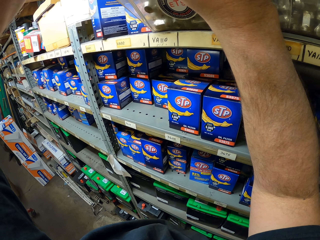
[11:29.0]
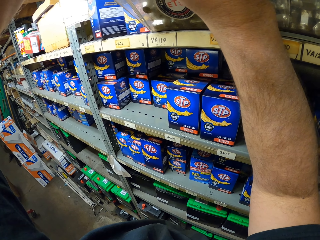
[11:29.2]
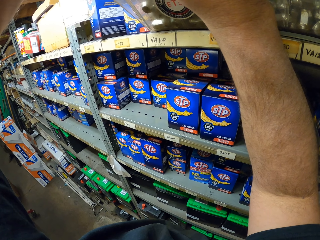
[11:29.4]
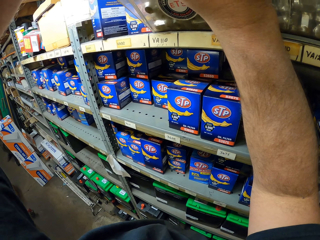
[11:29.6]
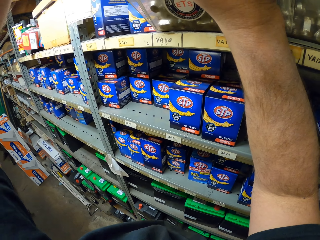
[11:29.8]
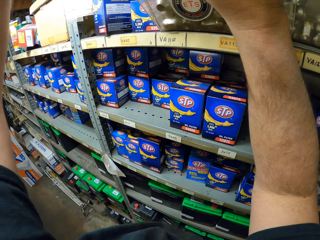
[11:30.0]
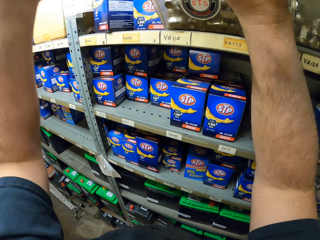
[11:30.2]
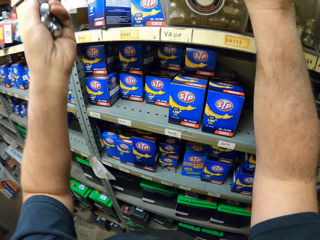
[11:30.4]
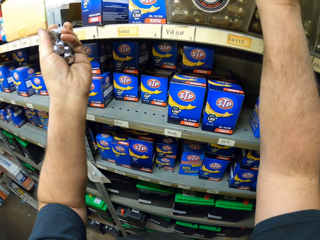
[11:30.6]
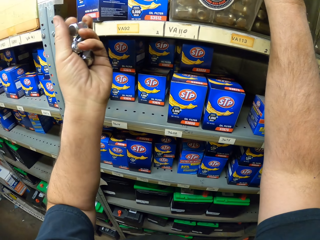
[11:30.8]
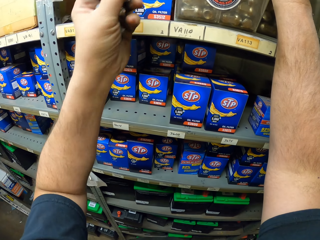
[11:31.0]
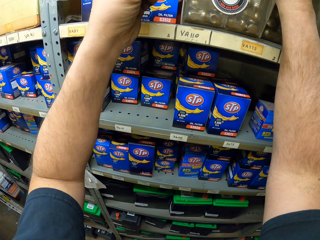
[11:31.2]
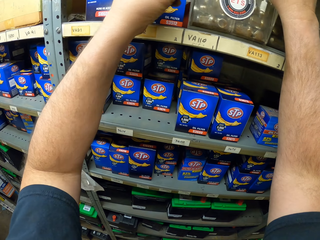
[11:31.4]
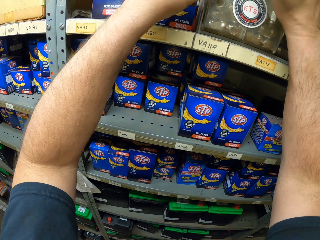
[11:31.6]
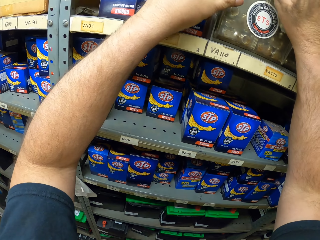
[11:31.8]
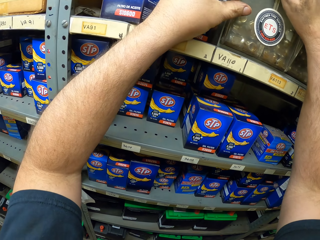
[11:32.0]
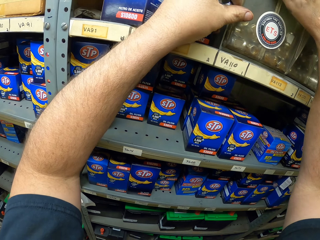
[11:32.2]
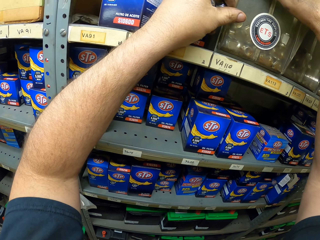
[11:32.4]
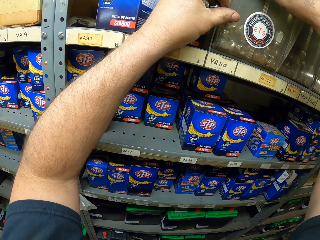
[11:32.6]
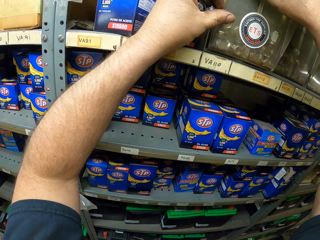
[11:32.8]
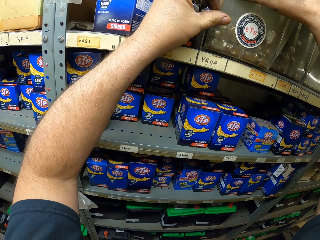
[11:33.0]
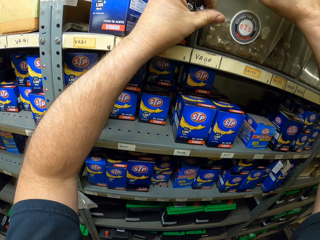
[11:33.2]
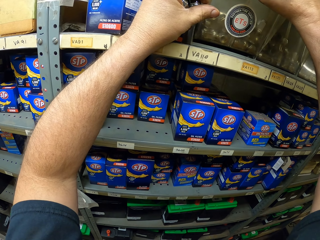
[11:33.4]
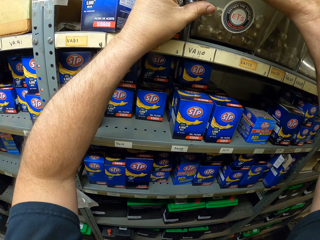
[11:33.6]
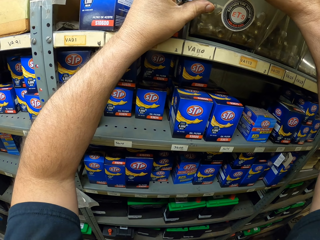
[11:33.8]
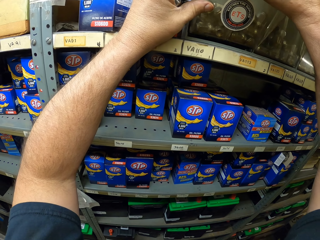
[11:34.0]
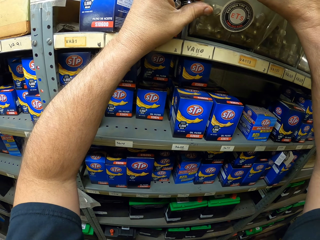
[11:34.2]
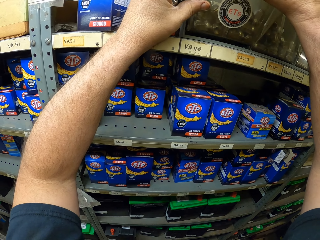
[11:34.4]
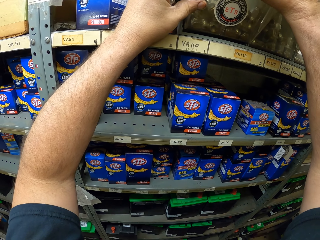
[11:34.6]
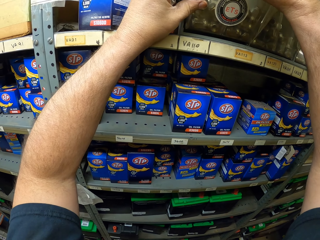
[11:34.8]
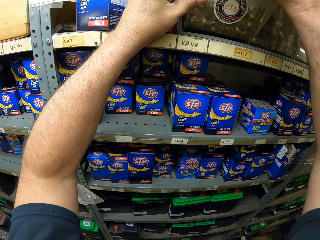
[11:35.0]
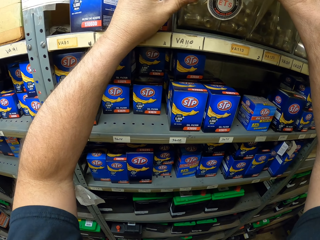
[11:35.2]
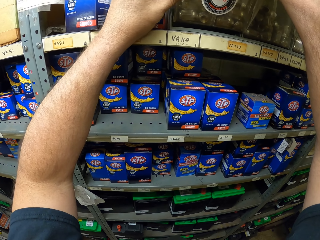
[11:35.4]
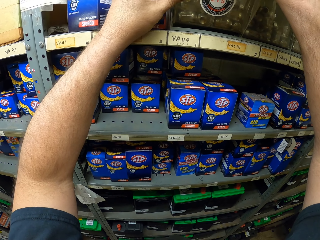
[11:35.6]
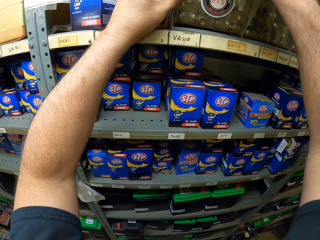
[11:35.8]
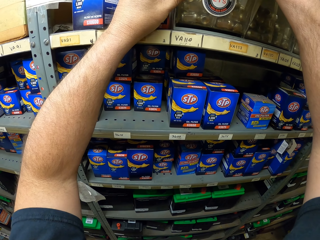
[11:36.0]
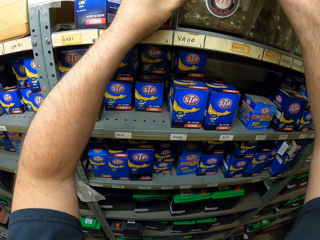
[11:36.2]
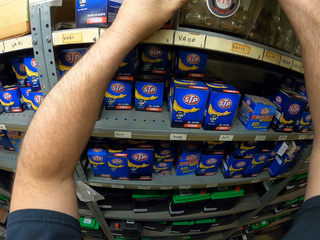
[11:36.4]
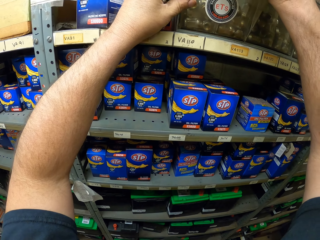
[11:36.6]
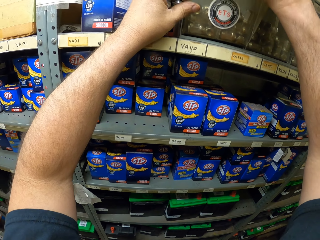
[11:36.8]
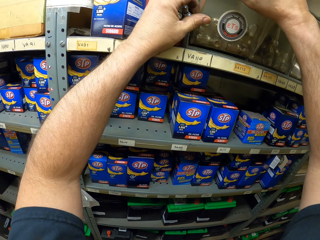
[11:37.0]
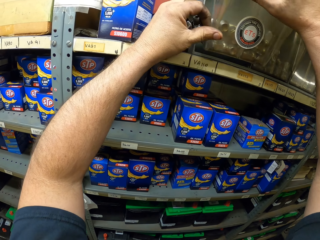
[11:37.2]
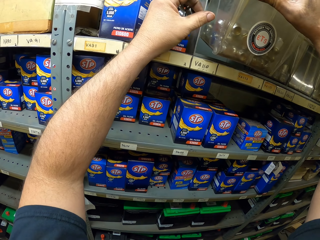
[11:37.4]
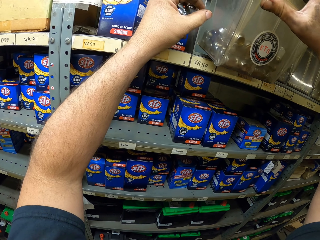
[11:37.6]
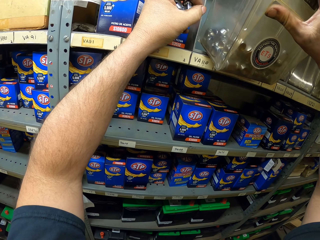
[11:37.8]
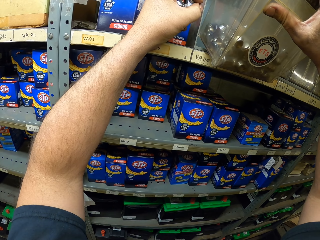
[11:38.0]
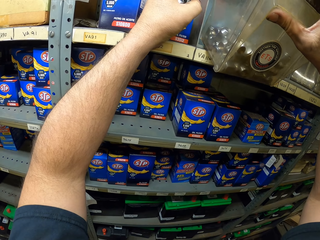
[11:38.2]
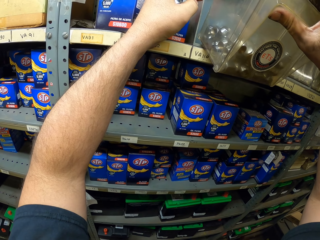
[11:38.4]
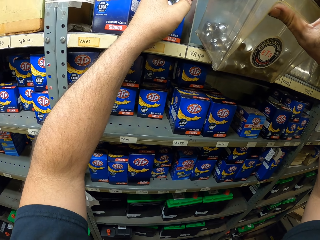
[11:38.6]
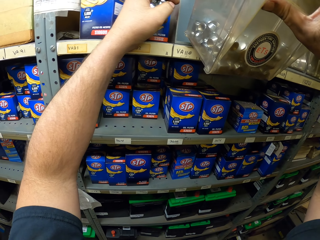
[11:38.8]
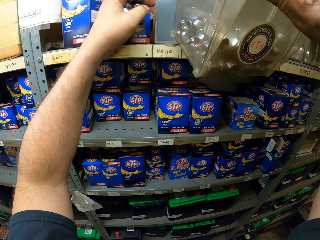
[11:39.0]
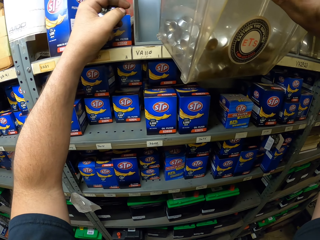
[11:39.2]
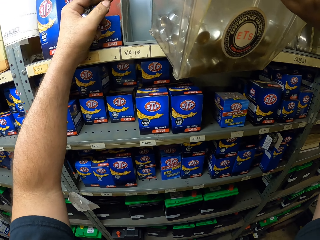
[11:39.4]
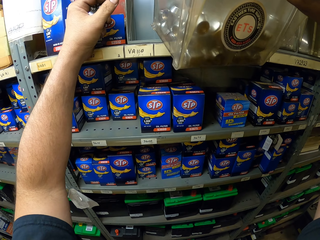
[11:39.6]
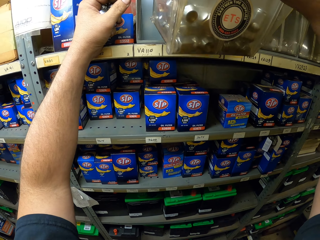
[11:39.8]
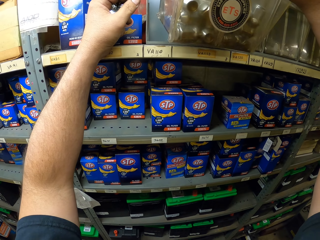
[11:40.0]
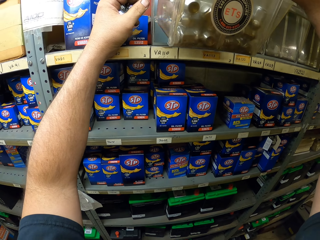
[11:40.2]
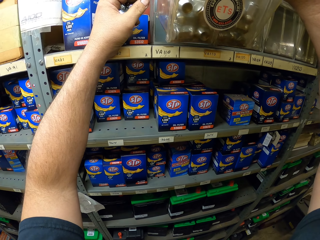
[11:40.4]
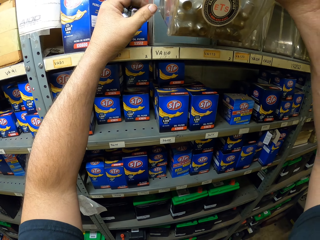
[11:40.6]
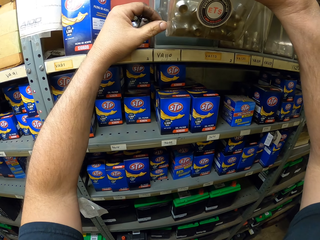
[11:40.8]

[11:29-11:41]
The camera wearer holds the bolts box.

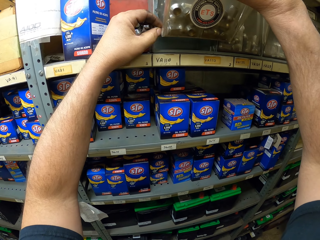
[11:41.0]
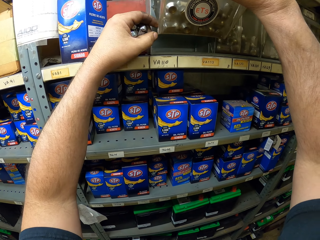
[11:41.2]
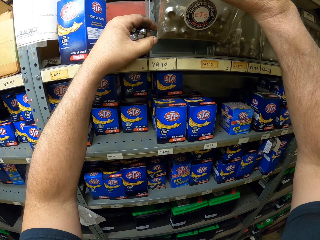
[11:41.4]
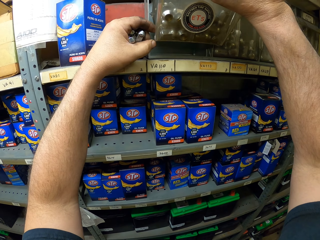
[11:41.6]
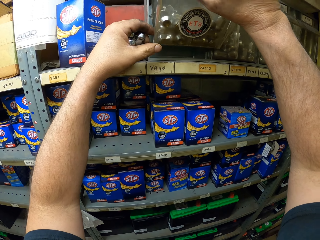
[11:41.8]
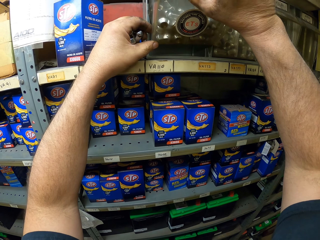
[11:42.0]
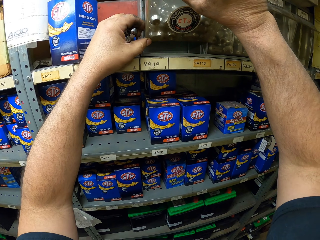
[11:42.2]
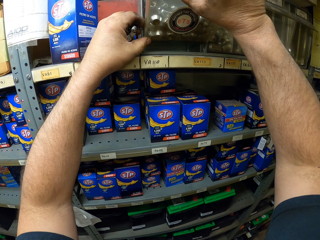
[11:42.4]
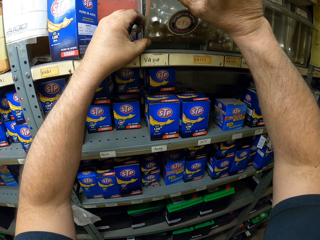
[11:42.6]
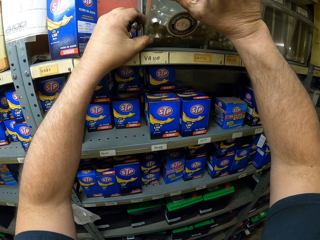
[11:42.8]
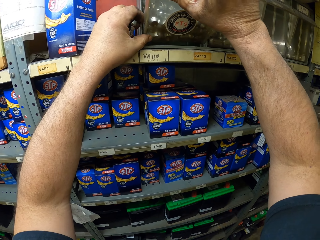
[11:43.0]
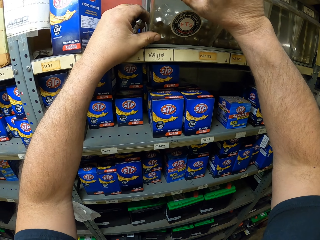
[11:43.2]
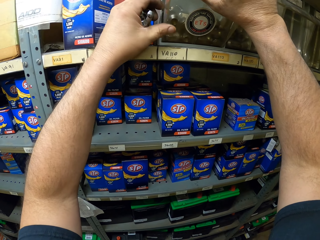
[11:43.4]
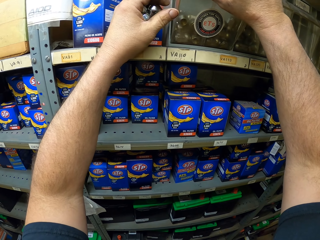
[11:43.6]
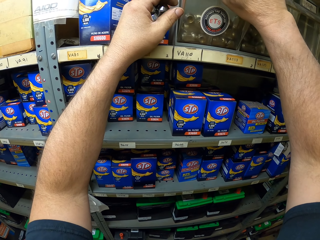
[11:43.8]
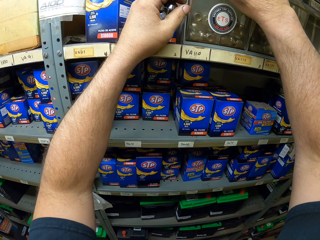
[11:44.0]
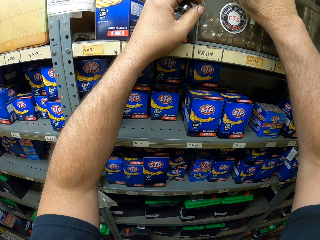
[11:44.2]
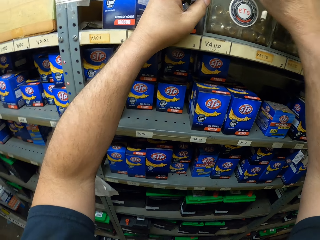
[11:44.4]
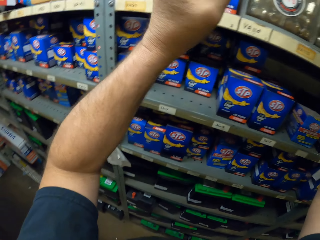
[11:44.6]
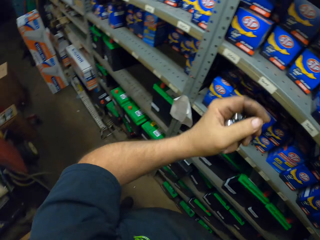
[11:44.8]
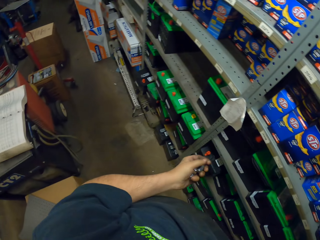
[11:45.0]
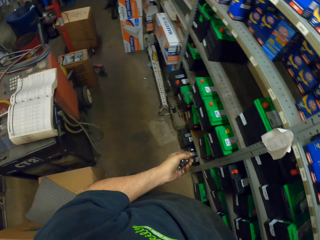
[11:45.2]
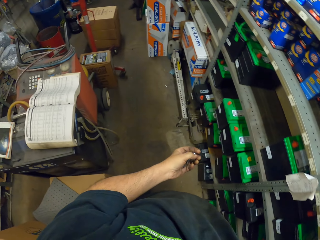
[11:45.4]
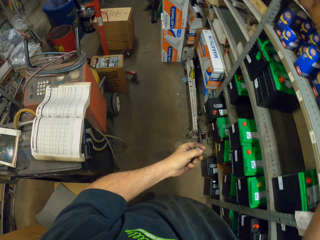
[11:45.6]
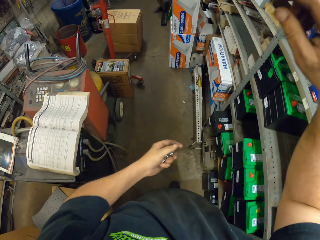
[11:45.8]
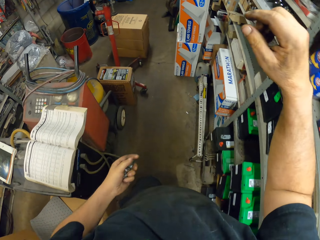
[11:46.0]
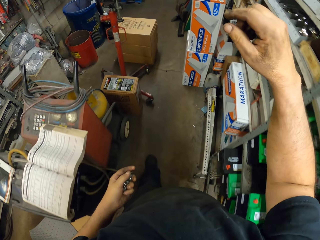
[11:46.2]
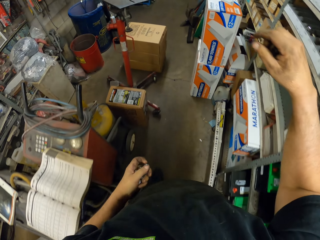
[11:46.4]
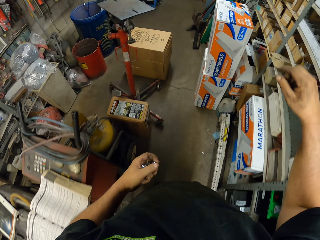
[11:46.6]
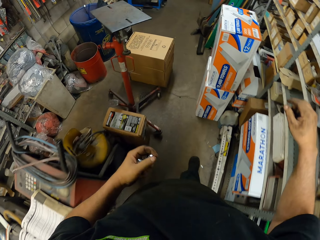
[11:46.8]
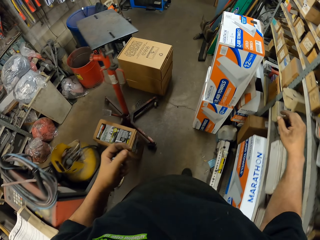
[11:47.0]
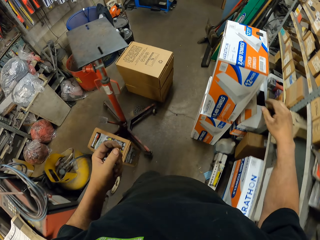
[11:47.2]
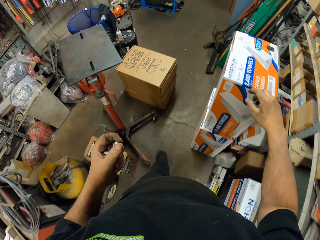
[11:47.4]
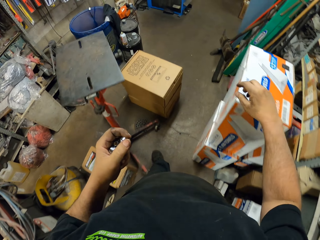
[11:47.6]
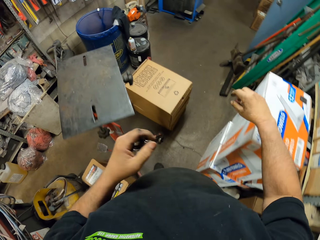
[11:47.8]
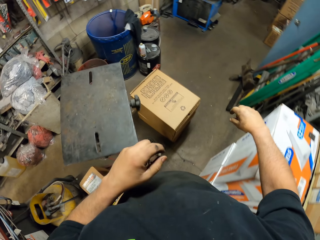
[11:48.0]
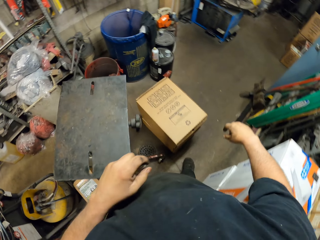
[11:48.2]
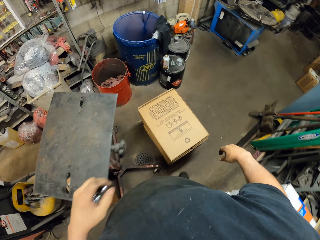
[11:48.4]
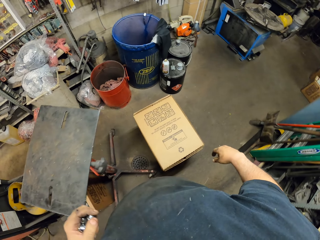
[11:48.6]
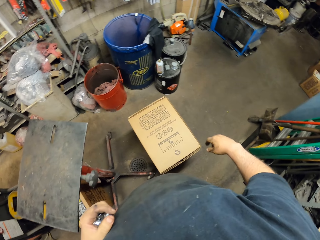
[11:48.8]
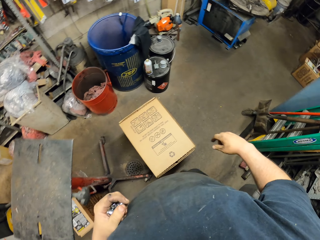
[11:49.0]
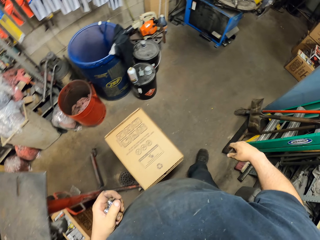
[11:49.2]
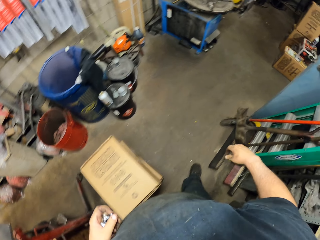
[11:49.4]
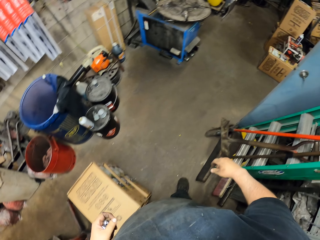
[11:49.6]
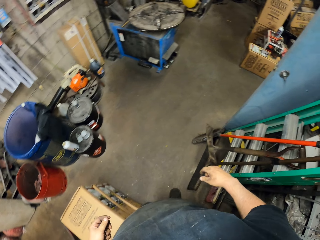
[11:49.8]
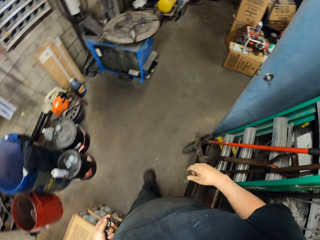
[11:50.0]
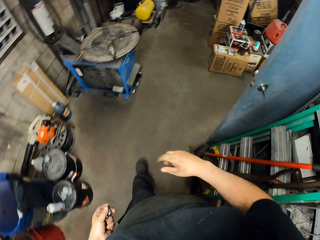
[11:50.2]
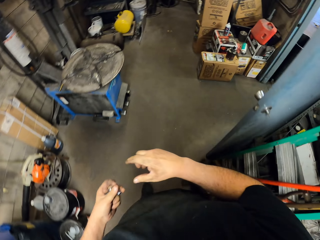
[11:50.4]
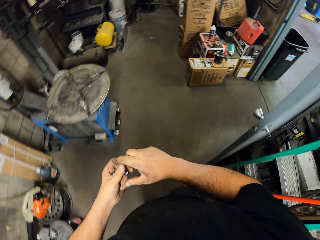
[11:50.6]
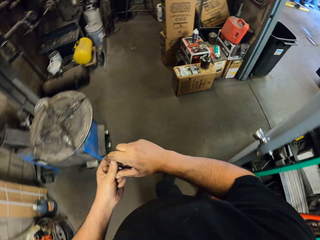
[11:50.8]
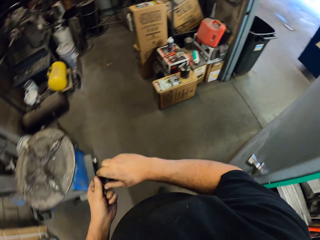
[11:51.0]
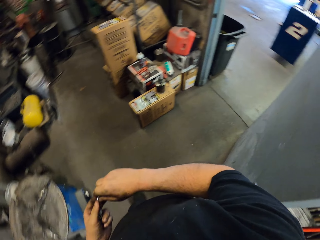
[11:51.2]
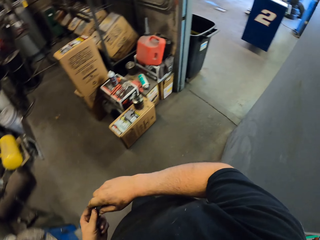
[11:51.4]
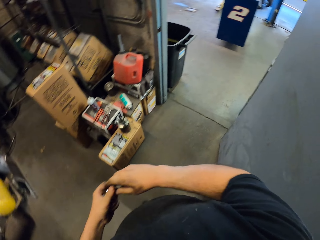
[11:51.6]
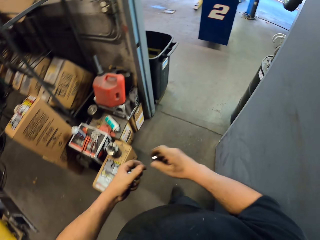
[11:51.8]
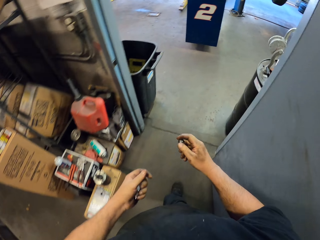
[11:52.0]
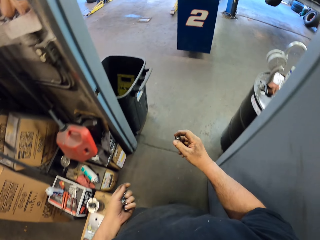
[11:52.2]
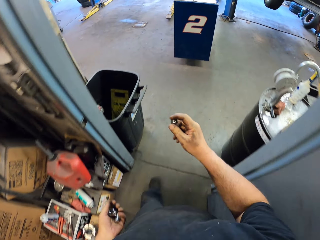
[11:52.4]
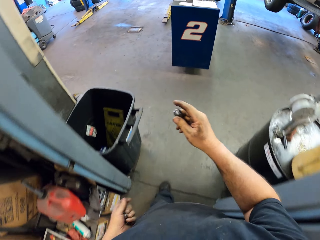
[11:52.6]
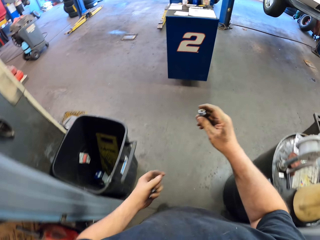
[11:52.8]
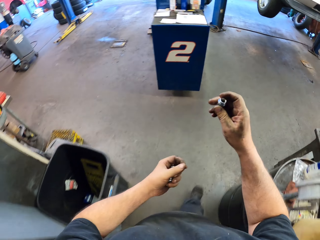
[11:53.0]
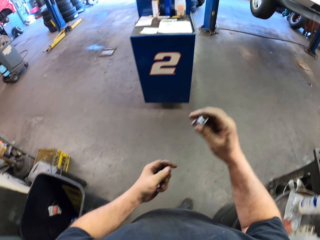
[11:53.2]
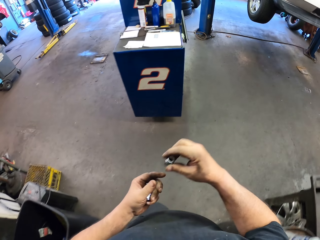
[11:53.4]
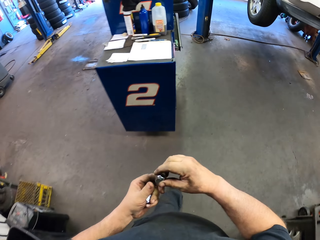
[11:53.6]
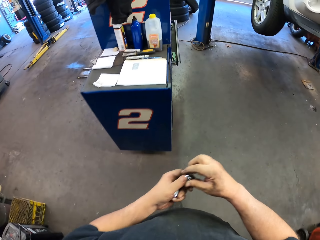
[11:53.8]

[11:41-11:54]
The camera wearer places the bolts box in a shelf. He walks in the garage. He holds bolts with his right hand and moves around the room.
